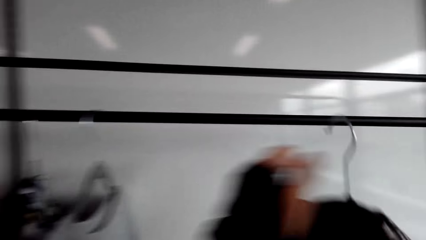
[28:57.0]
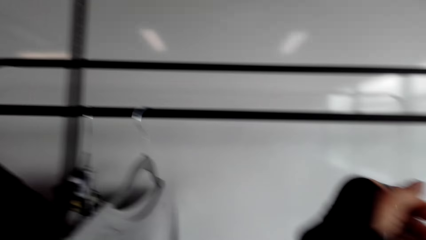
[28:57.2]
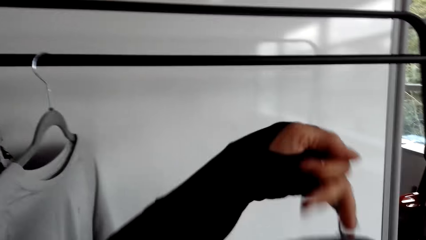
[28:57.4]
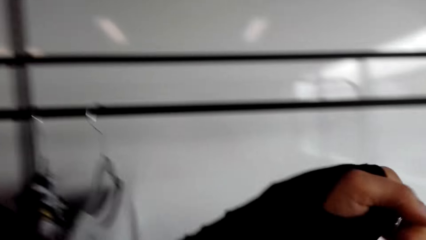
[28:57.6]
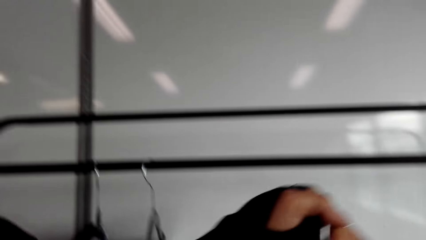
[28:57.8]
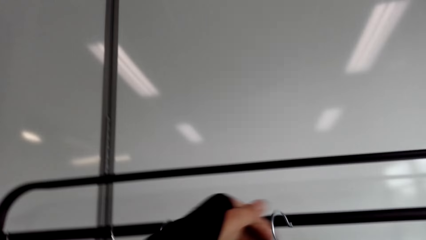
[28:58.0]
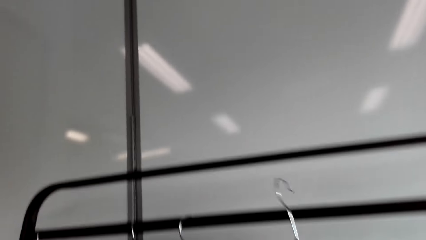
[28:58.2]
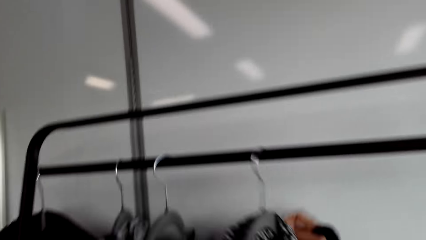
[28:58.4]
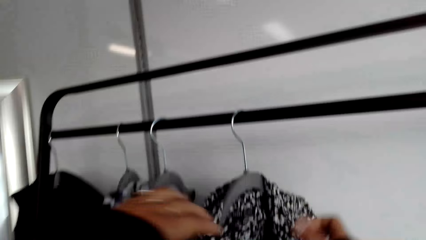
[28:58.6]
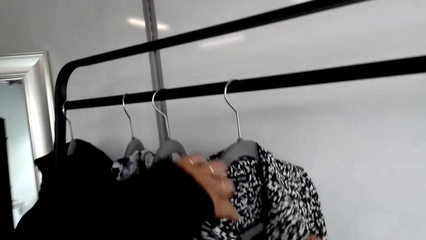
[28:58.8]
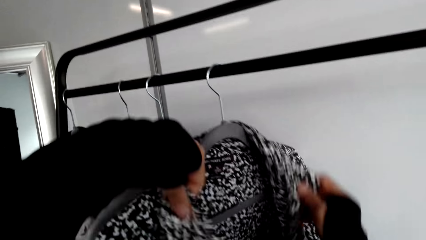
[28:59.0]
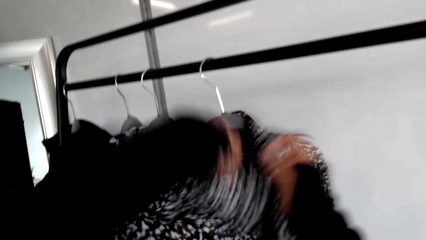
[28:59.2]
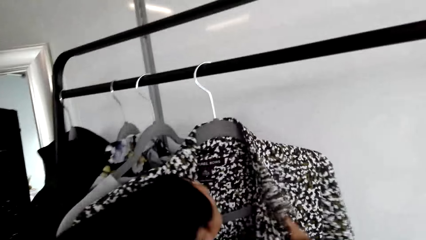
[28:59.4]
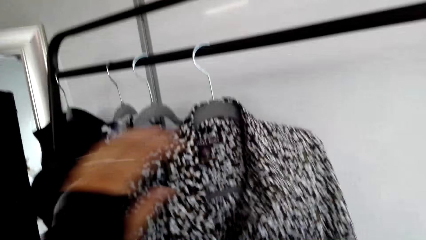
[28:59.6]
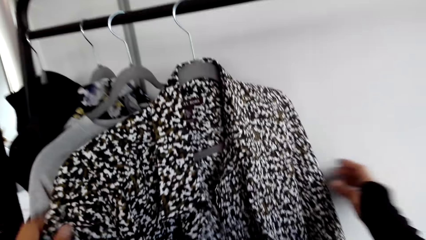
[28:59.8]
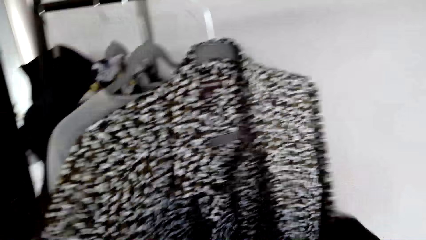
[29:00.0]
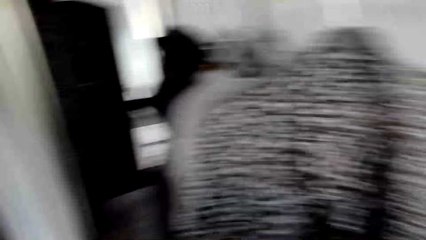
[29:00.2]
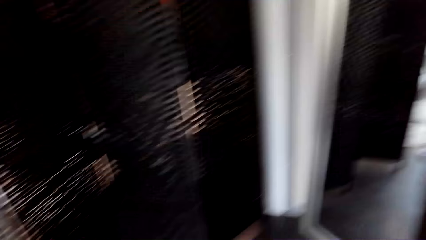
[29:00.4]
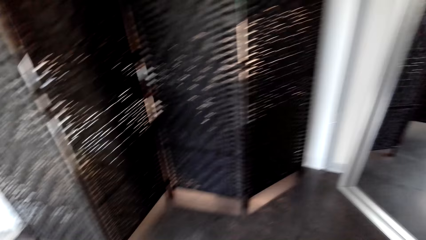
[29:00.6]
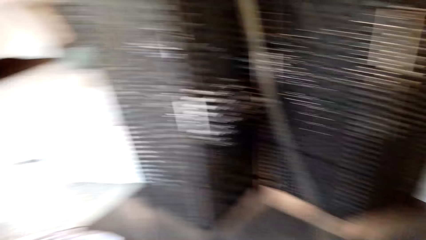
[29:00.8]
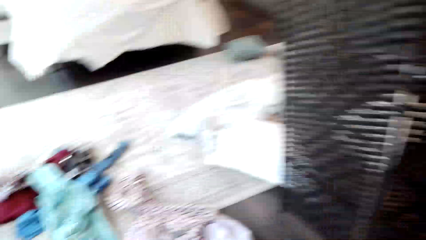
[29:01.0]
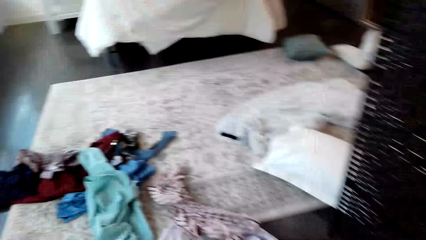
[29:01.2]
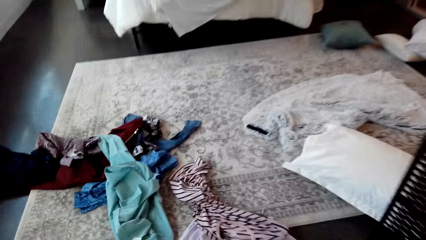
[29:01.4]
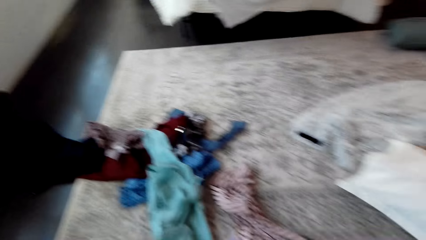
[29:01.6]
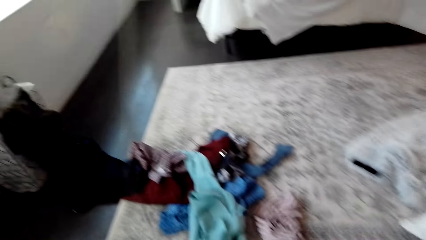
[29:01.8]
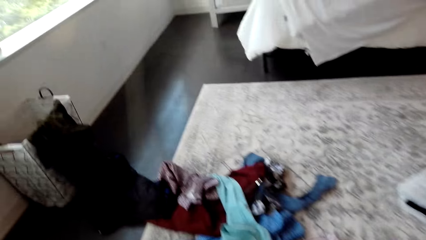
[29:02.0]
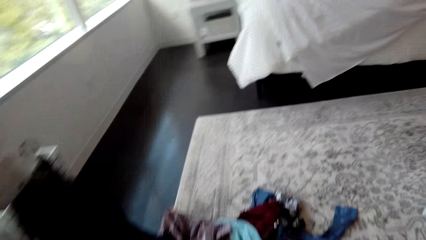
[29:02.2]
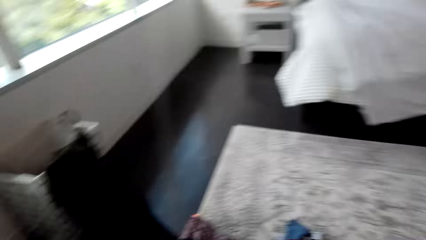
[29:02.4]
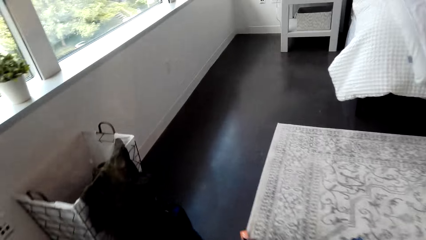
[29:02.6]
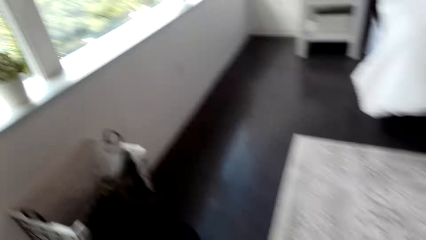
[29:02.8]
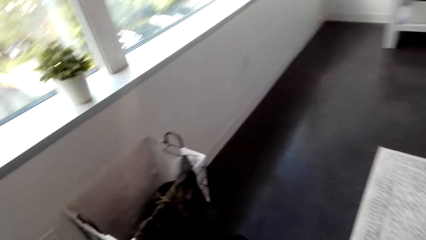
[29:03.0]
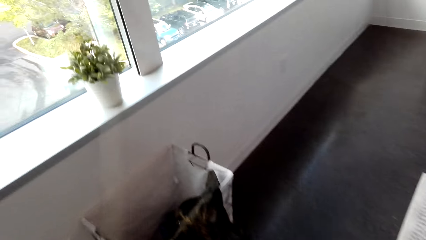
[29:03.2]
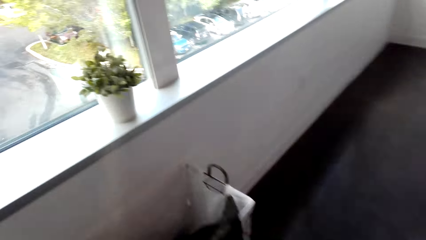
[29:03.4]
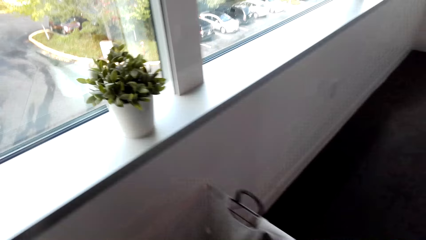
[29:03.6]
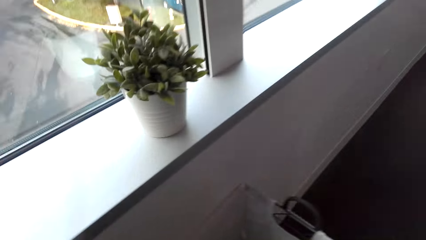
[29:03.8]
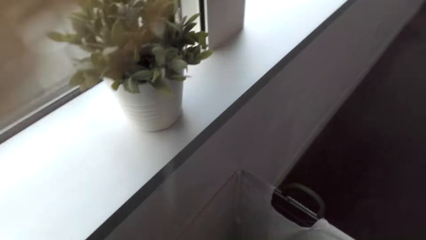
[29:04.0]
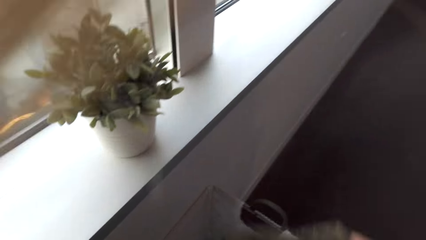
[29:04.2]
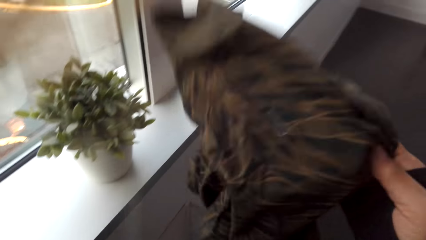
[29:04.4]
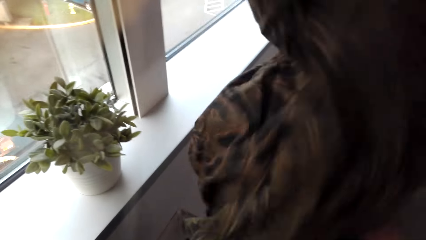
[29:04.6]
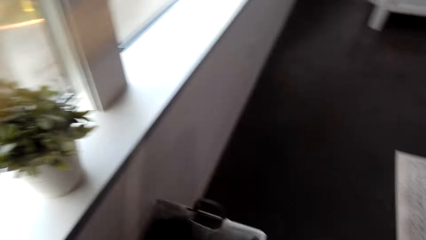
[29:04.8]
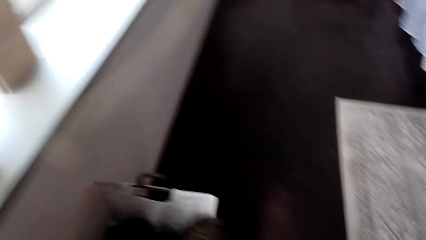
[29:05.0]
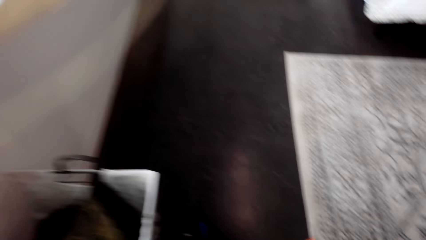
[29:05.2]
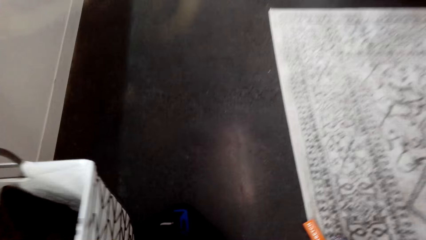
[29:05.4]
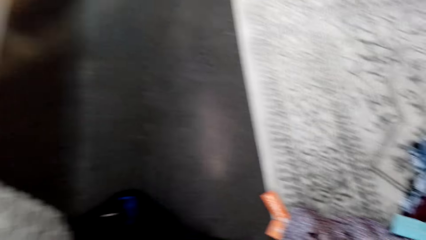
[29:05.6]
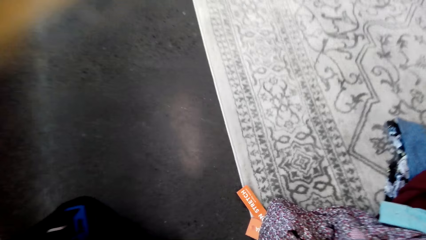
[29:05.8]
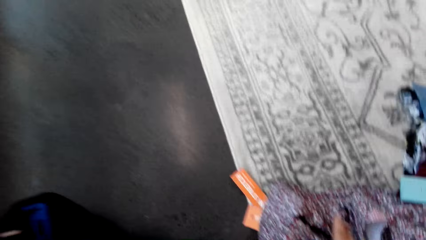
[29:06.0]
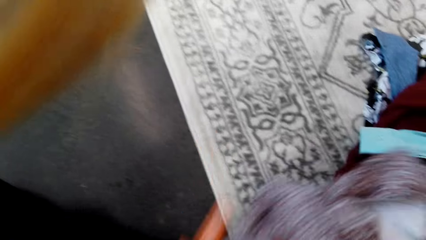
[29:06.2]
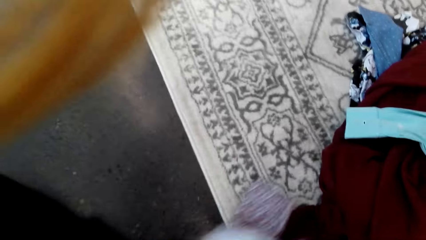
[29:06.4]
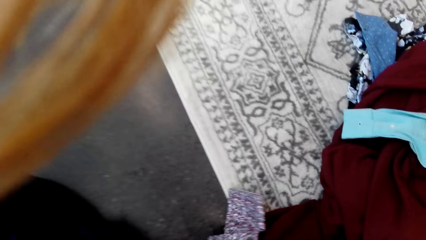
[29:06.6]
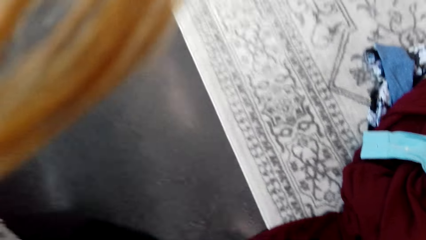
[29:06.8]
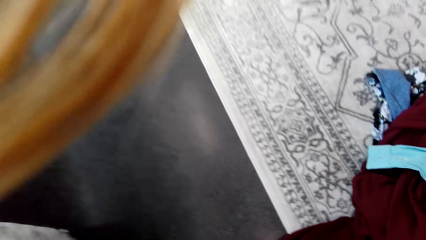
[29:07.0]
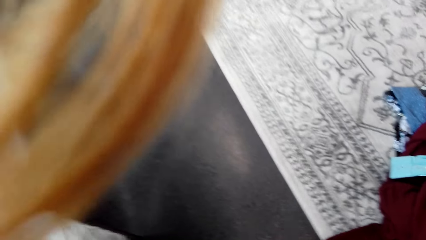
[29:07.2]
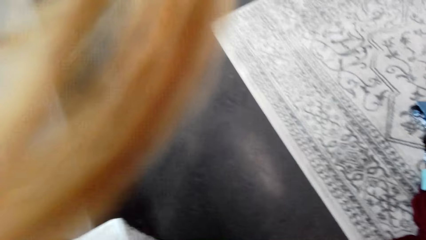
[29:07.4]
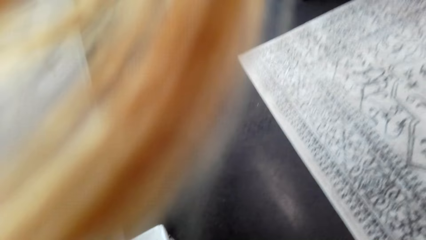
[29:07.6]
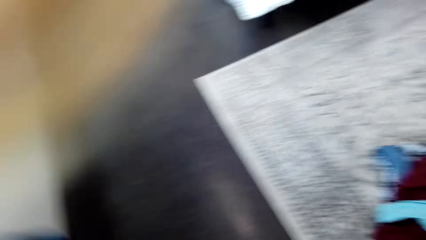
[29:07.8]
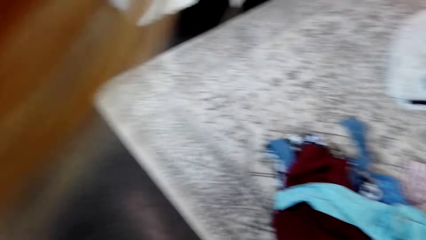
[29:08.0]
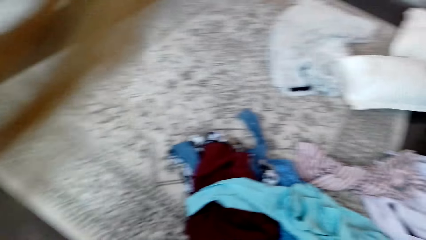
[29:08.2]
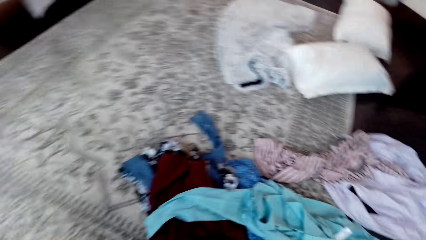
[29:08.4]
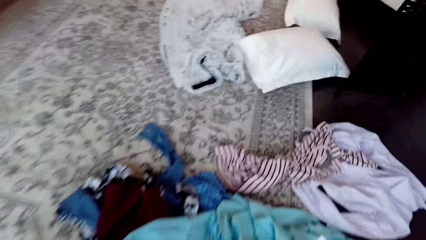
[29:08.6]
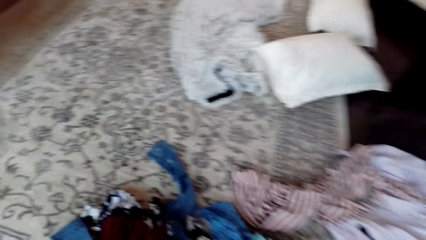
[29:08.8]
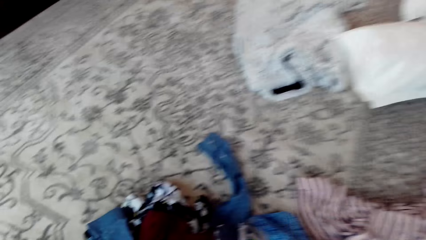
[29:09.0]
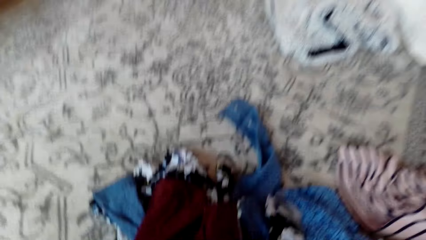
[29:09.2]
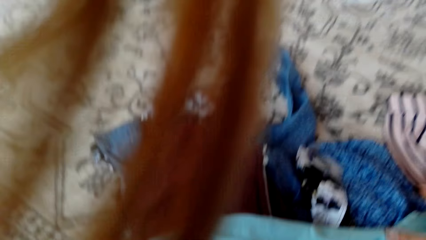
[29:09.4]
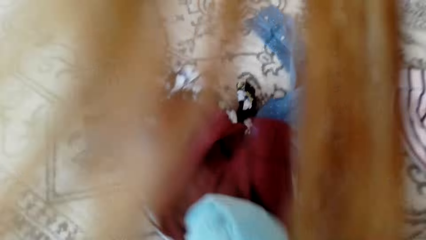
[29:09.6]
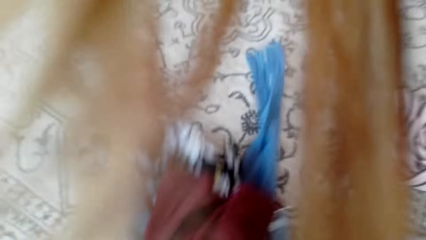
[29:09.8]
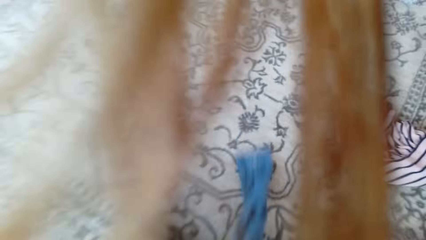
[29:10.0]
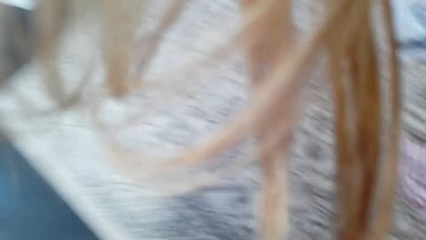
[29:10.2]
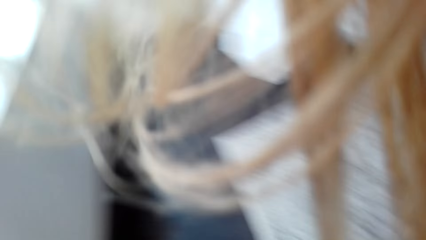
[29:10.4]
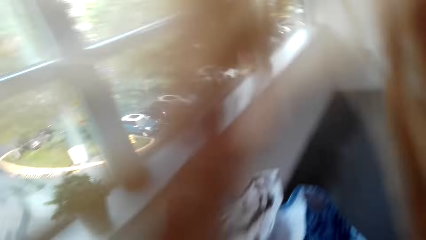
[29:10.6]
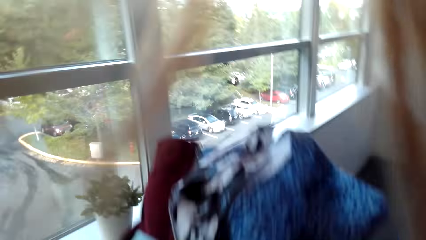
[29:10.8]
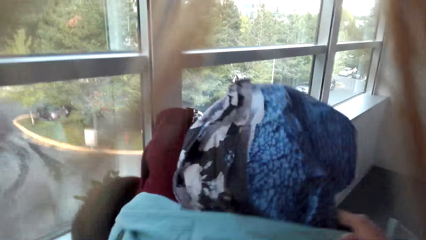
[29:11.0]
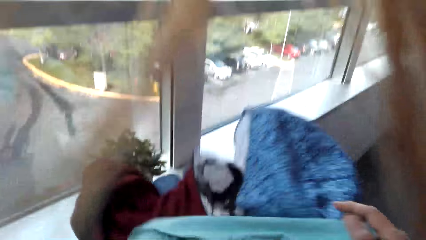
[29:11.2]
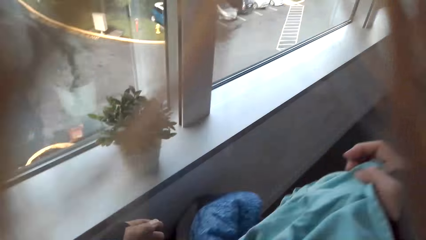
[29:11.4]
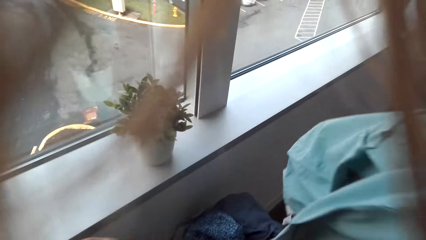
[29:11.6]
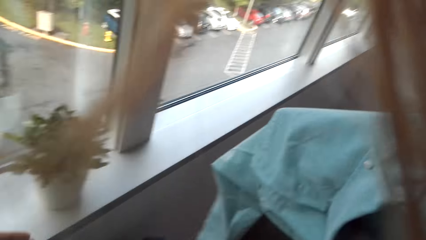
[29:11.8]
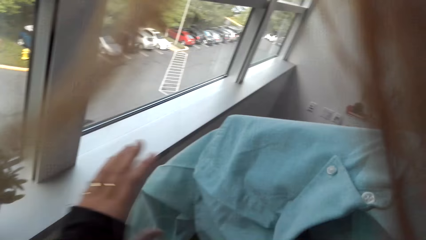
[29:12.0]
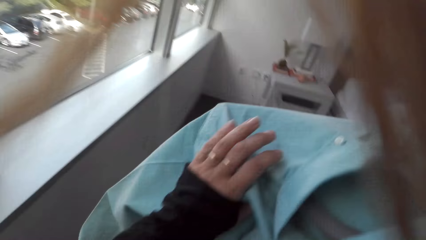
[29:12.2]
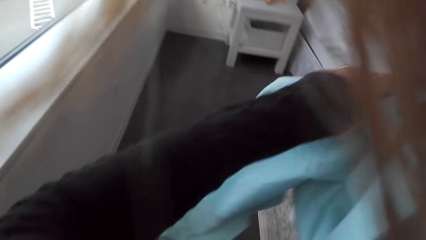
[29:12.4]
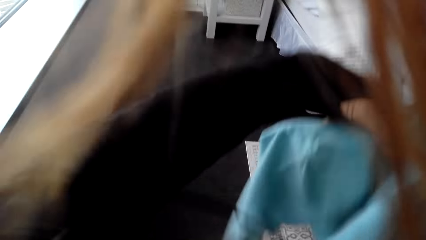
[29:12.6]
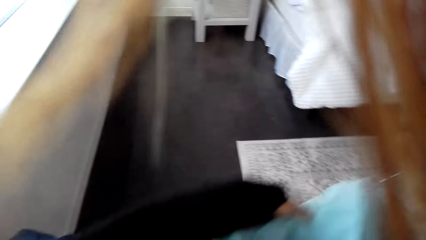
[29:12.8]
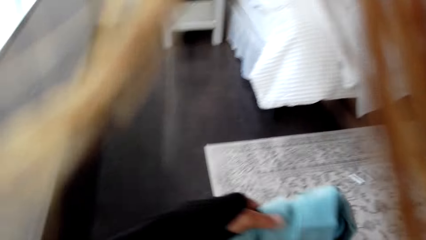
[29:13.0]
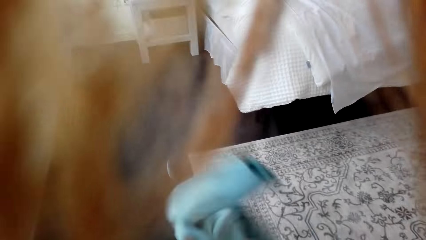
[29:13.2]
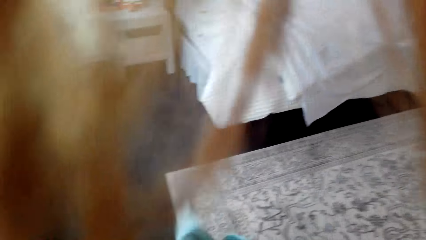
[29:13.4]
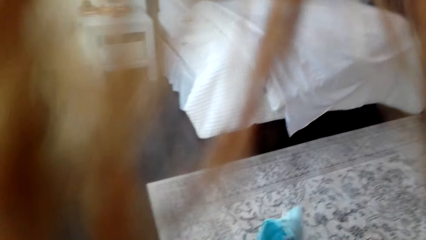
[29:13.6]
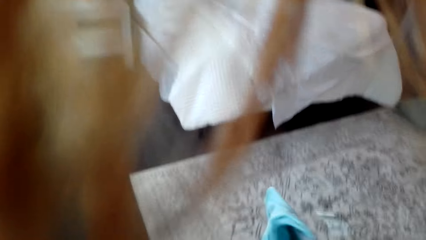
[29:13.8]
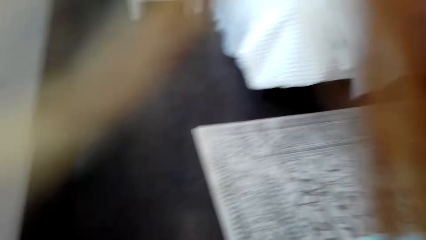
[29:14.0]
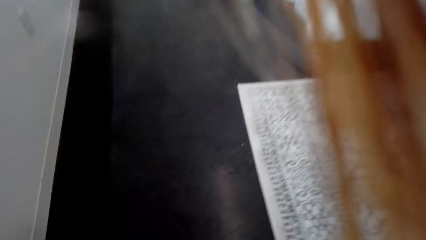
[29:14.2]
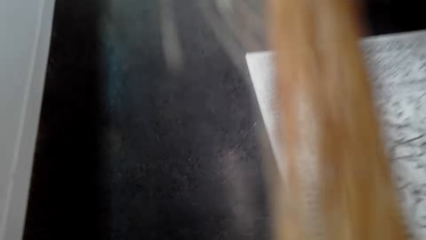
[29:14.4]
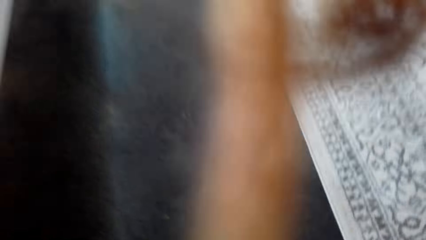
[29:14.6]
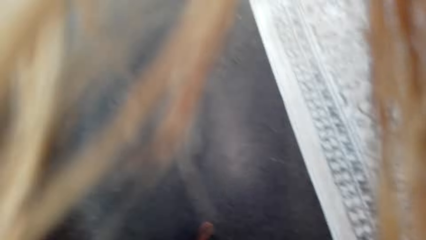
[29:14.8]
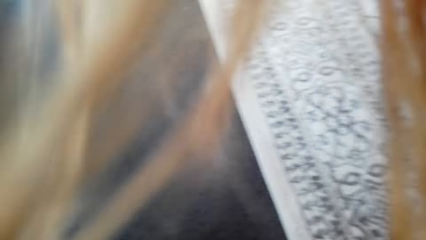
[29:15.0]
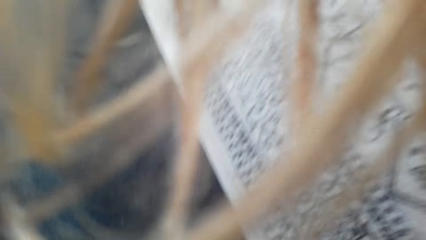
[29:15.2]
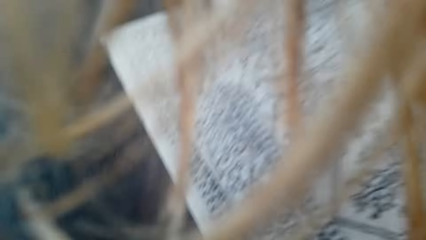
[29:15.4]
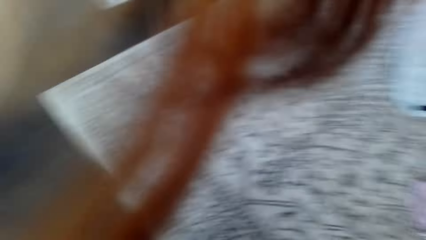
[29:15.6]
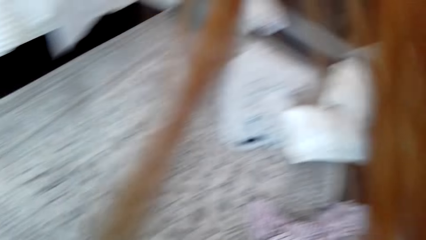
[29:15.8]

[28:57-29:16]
The camera wearer hangs the cloth. They put the hanger on the rail. They put a shirt in the laundry basket. They pick up the clothes on the floor. They put the shirts on the laundry basket. They hold a shirt on the hanger.
